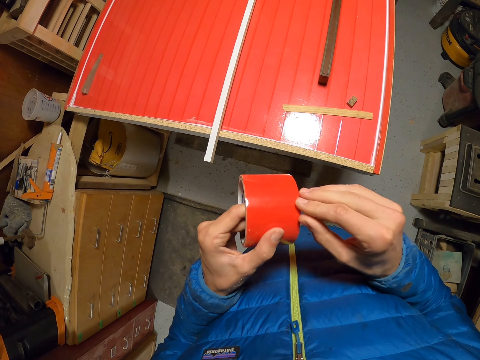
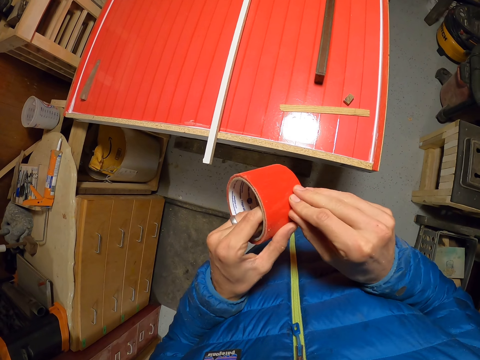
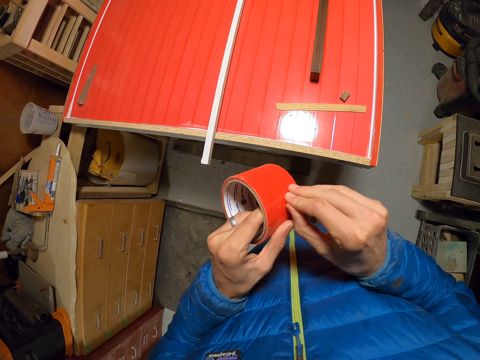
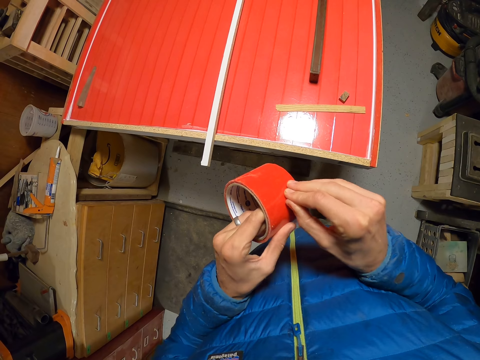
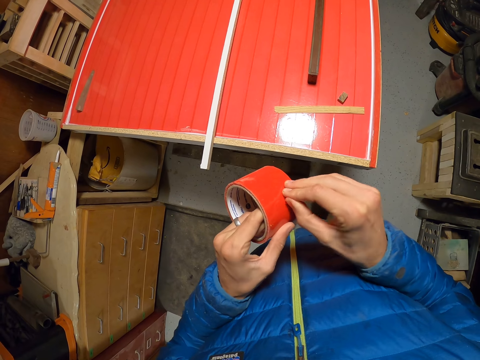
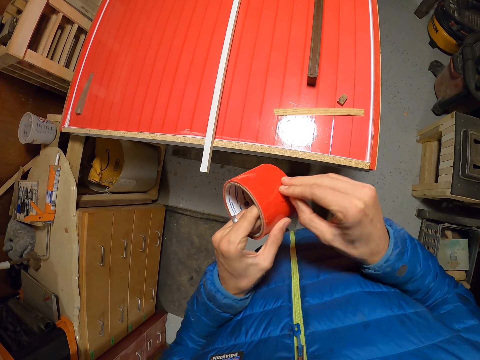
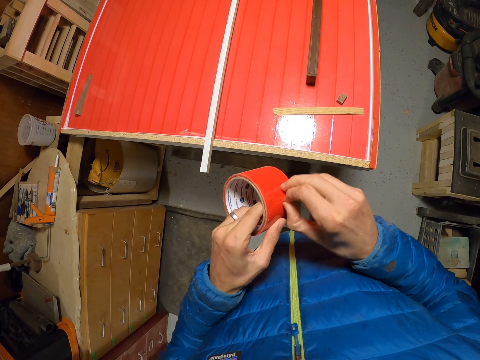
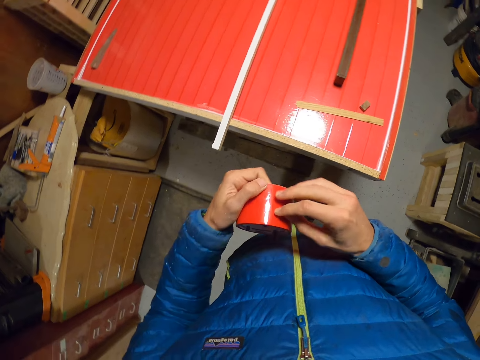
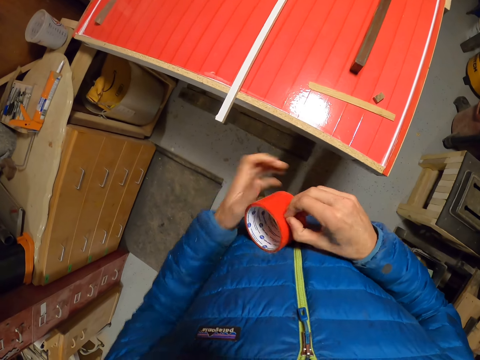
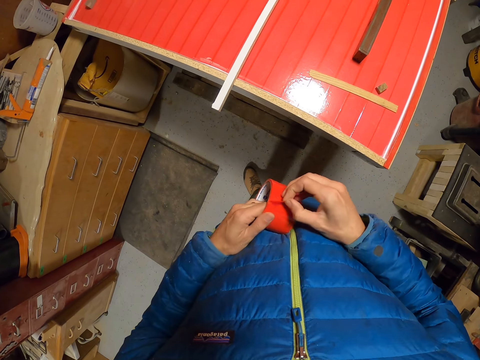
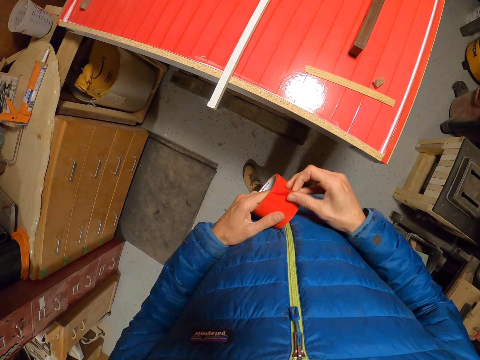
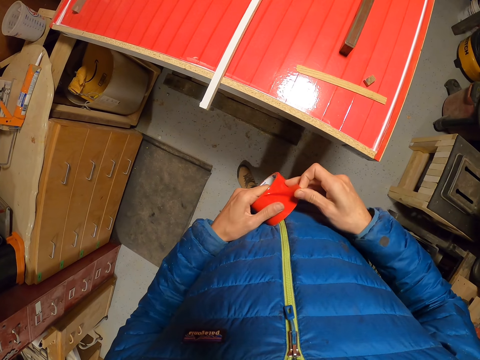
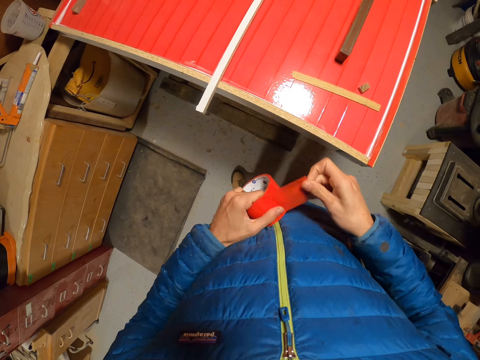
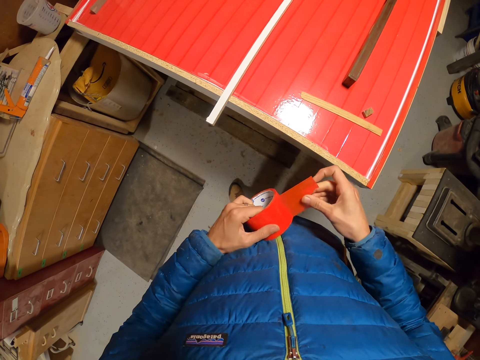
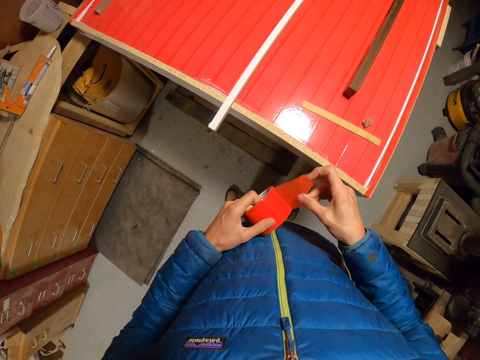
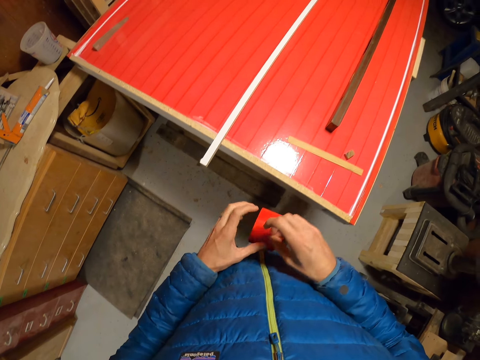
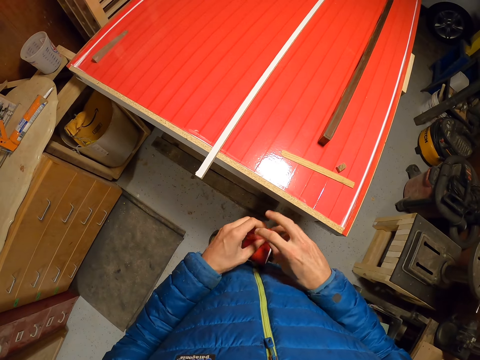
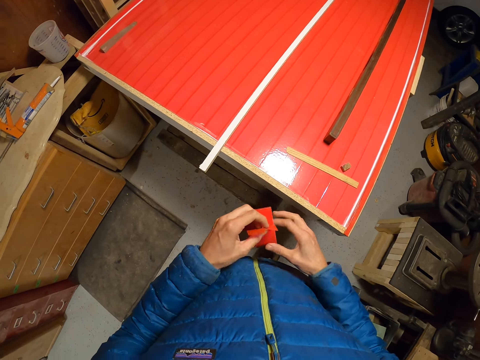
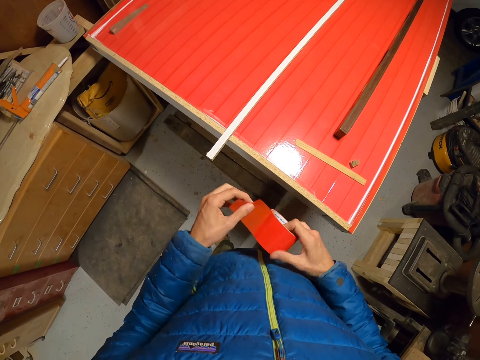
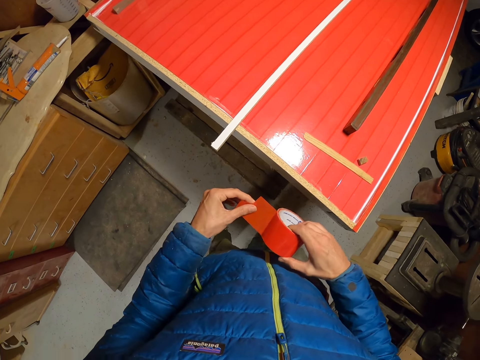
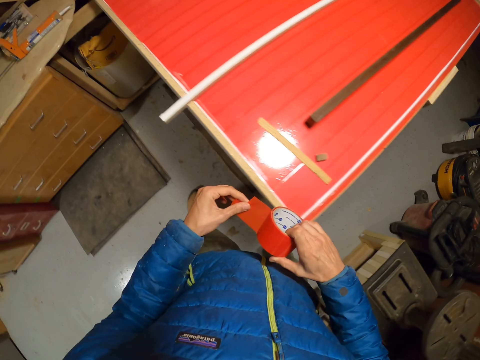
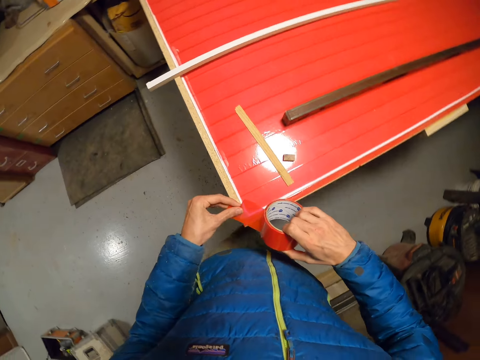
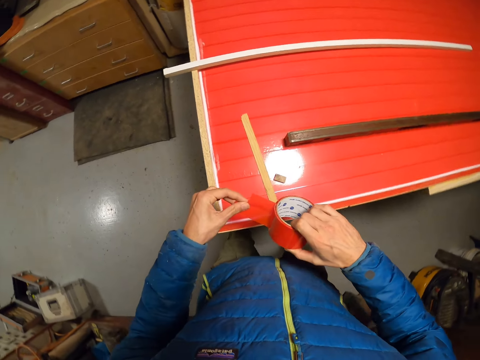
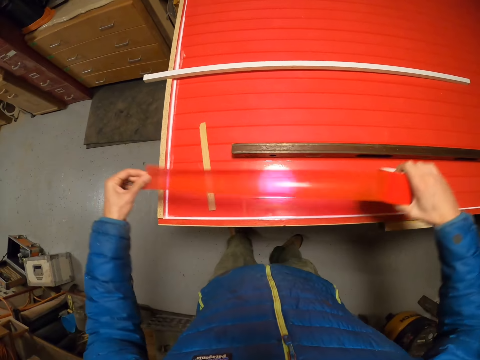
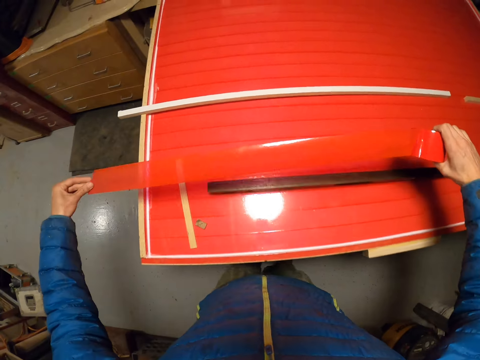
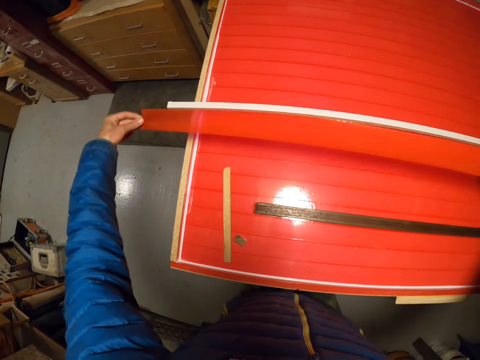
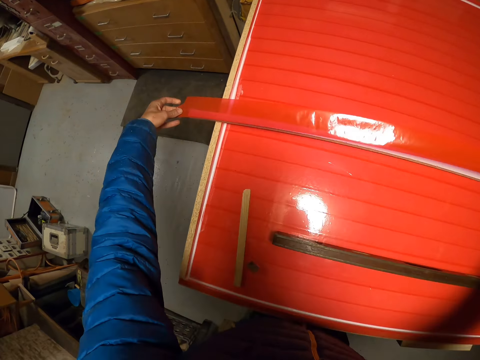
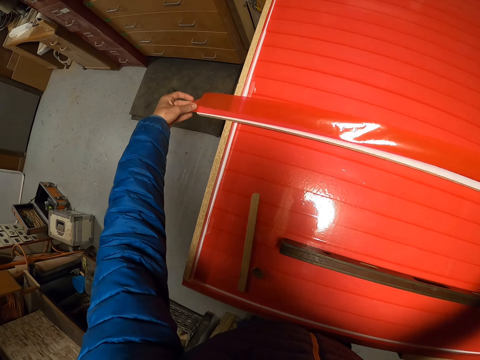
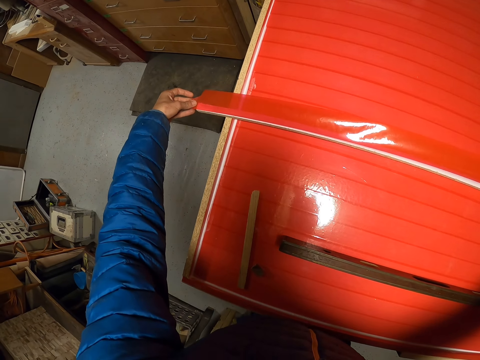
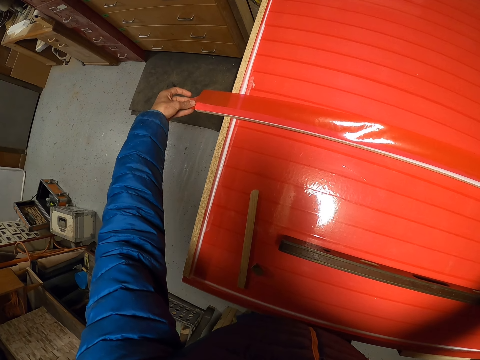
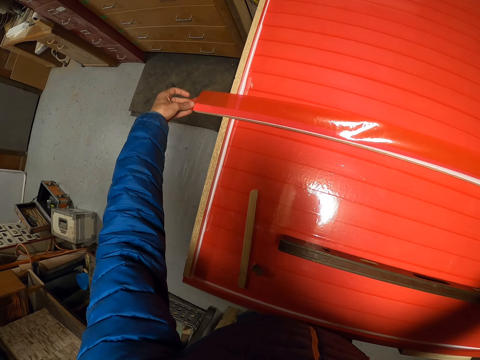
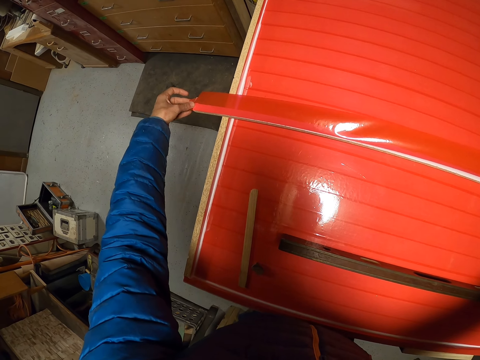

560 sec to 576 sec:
The camera wearer removes the Sellotape. They turn the tape. They unroll a strip of the masking tape with the right hand. They hold the Sellotape. They pass the strip of the masking tape to the right hand. They hold the Sellotape. They move close to the table. They unroll a strip of the masking tape with the left hand. They place the strip of masking tape on the long piece of wood on the table board.

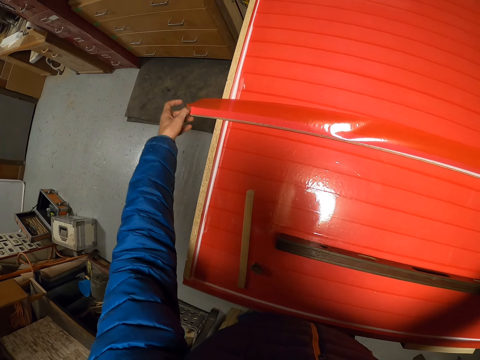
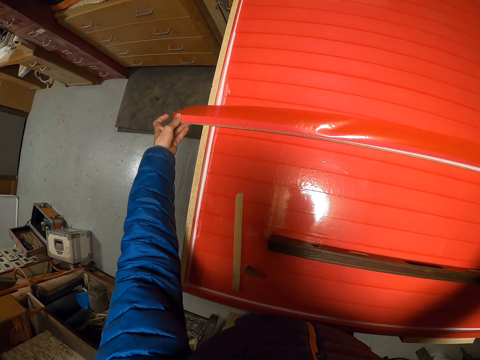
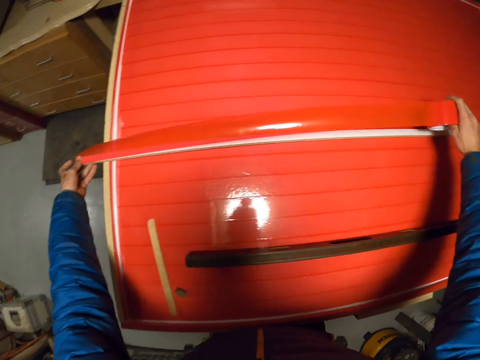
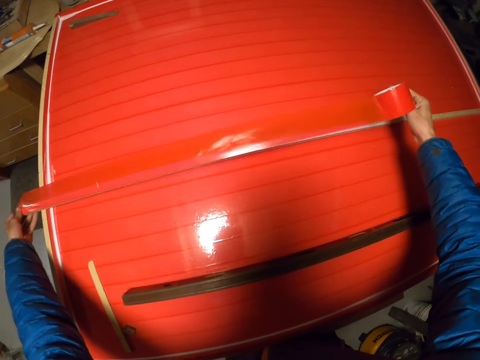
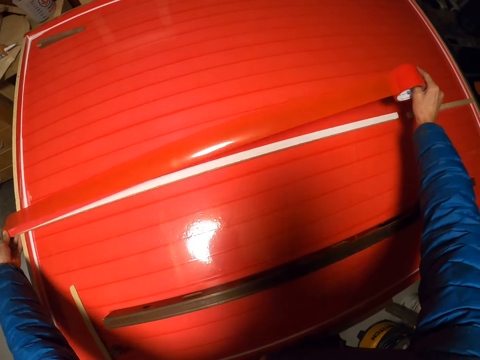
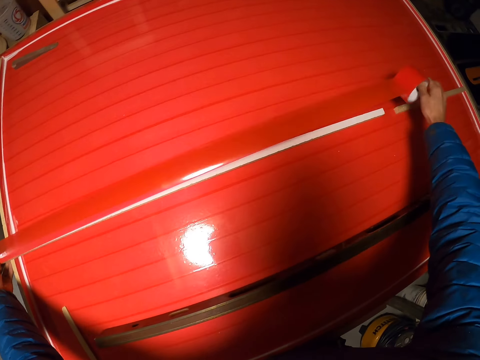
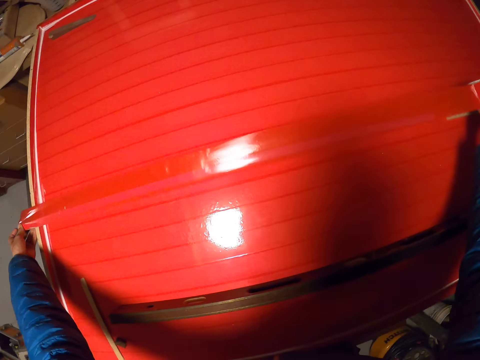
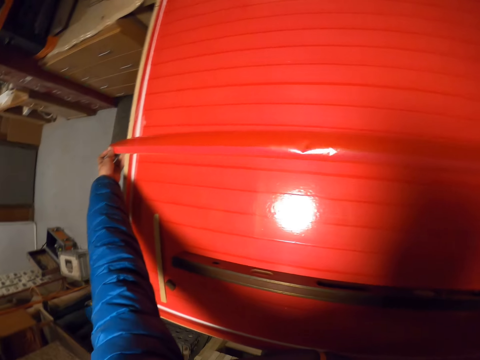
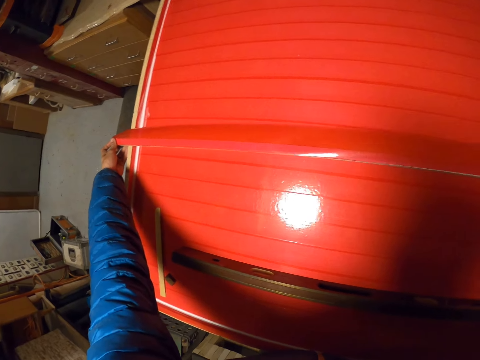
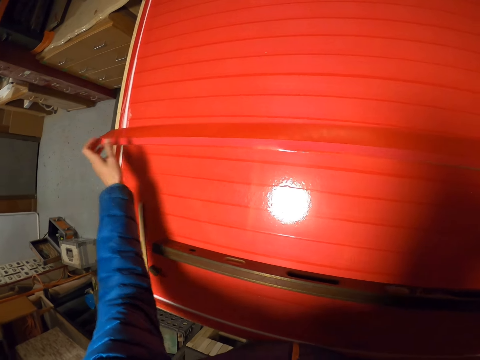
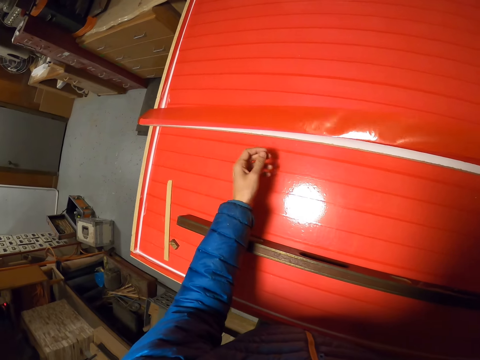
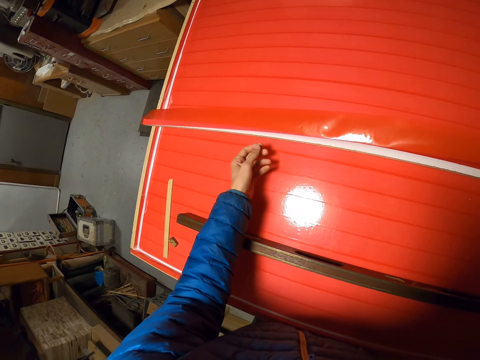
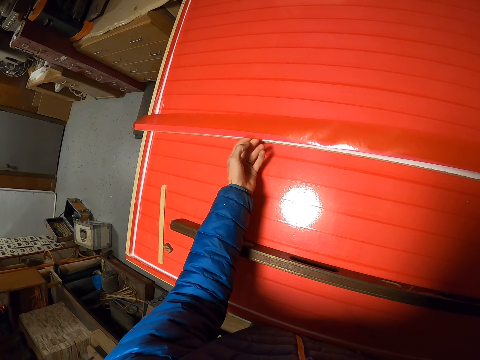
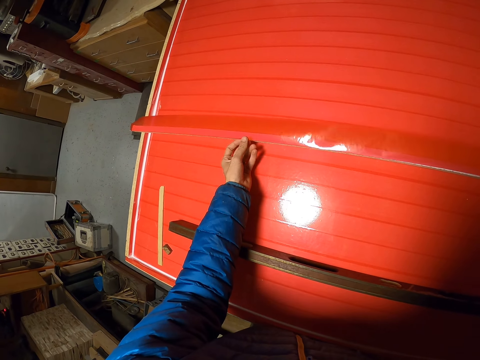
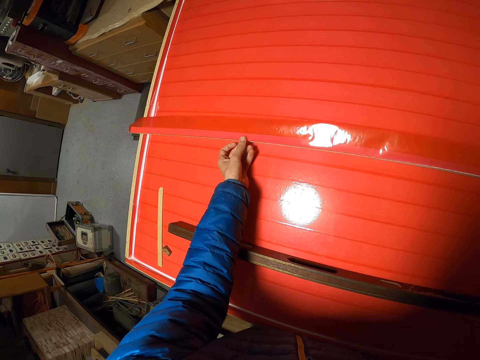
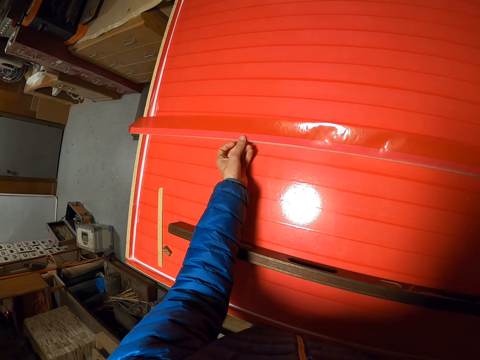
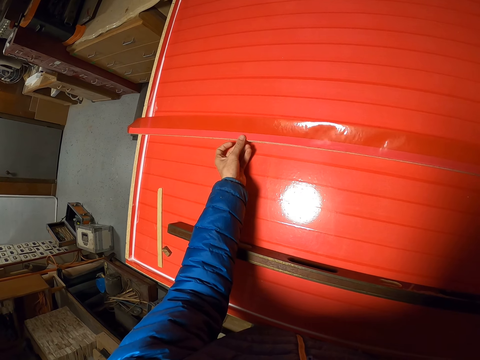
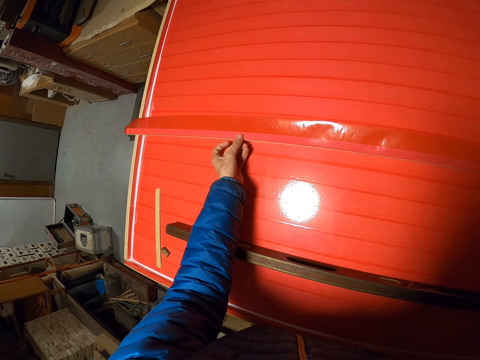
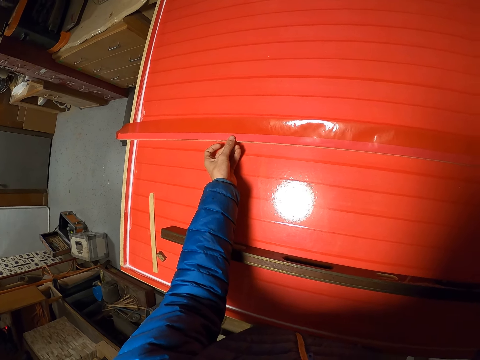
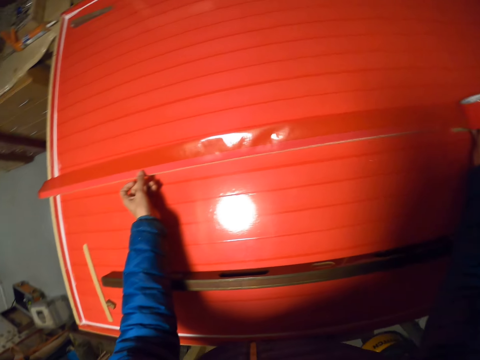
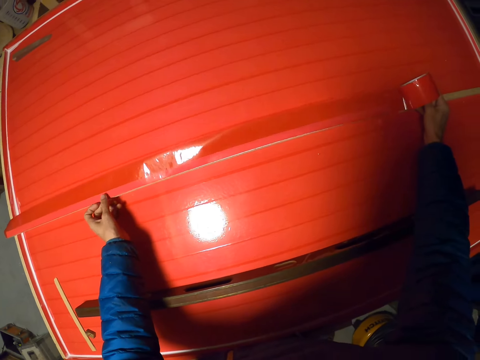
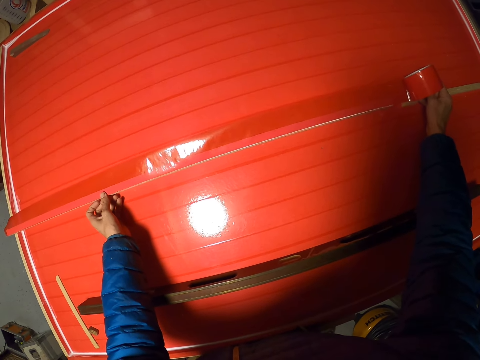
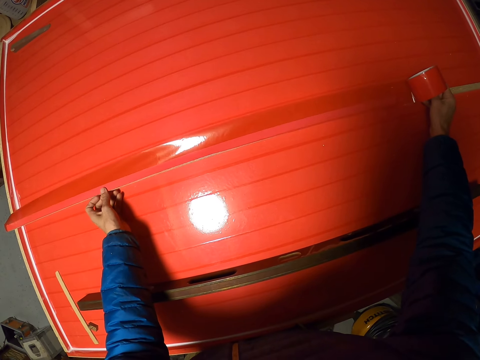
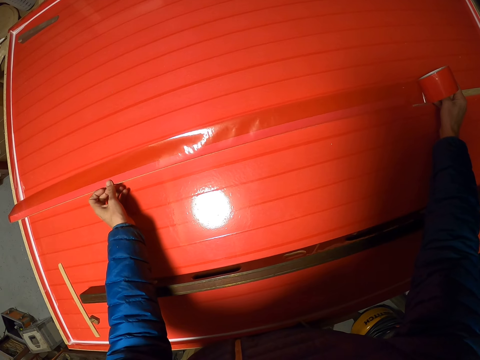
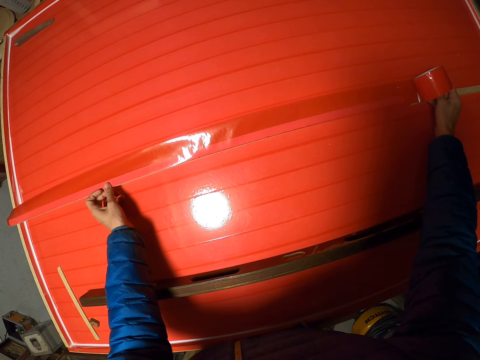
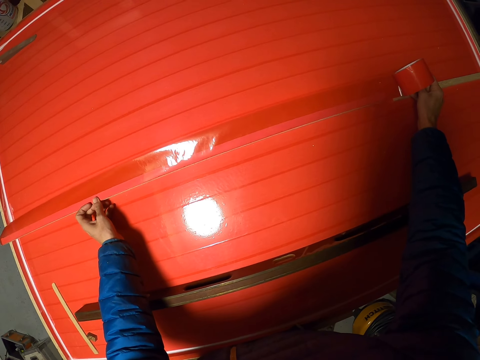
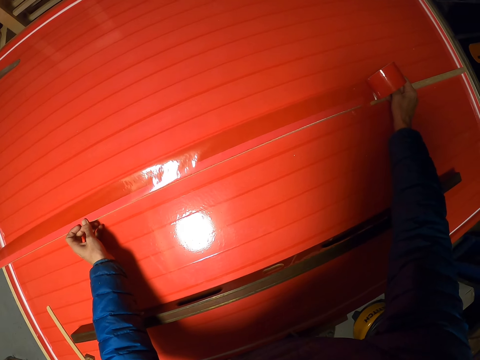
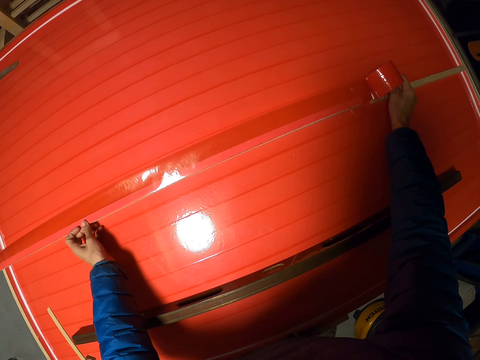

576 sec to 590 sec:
The camera wearer unrolls a strip of masking tape on the long piece of wood with the right hand. They move the Sellotape. They move the Sellotape with the hand.
